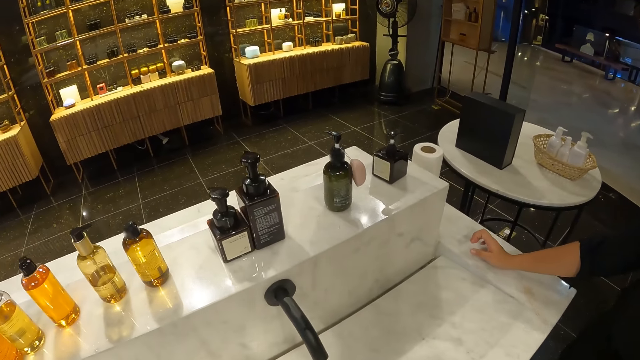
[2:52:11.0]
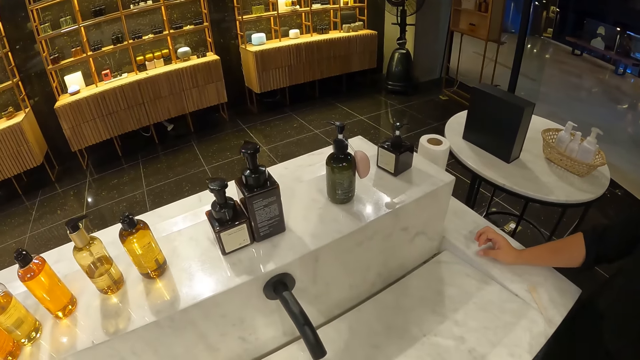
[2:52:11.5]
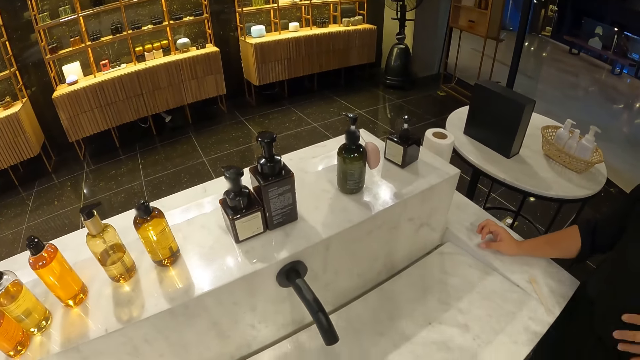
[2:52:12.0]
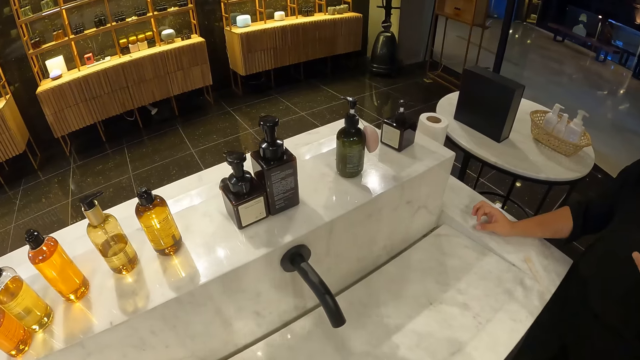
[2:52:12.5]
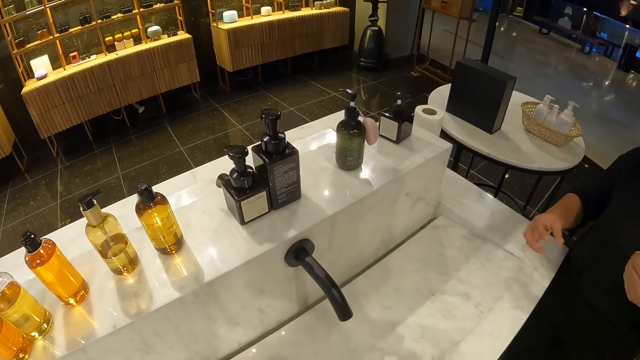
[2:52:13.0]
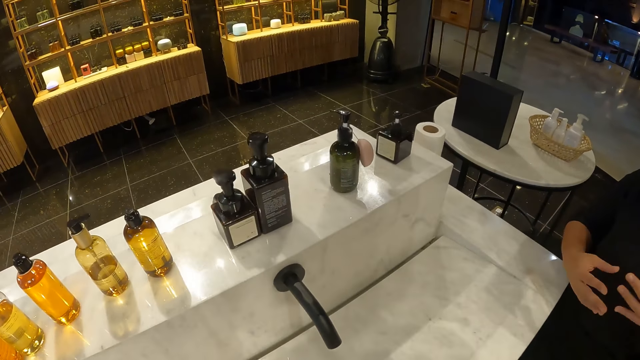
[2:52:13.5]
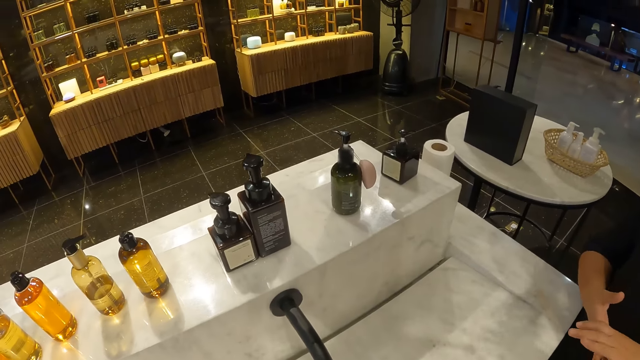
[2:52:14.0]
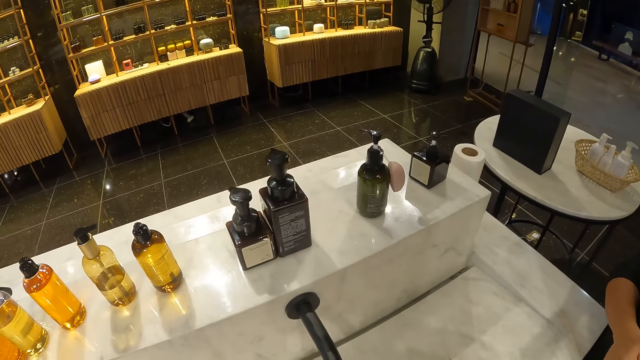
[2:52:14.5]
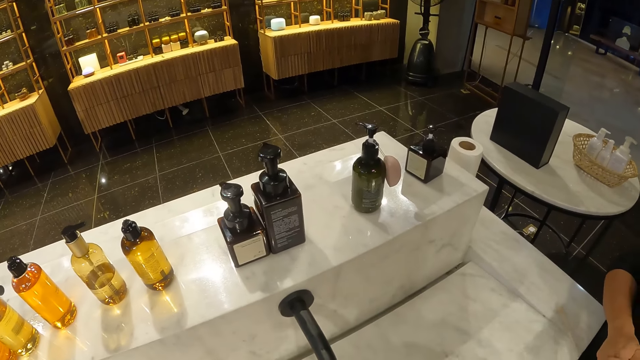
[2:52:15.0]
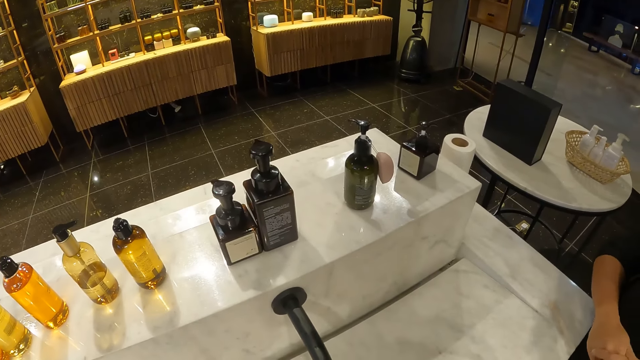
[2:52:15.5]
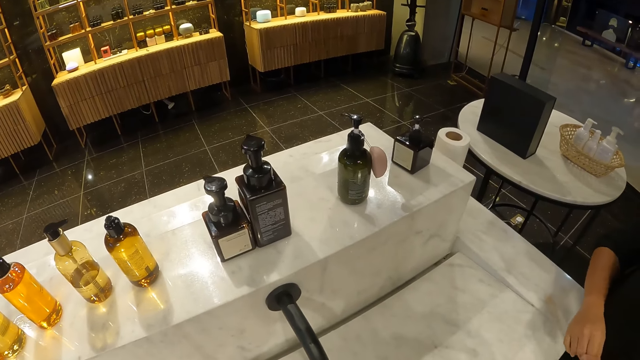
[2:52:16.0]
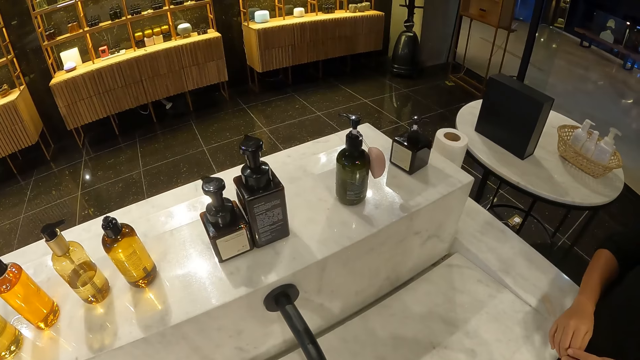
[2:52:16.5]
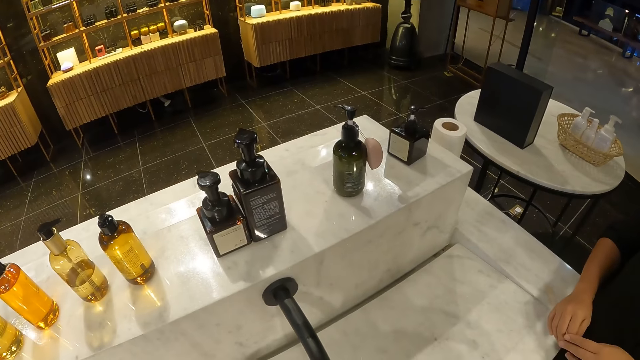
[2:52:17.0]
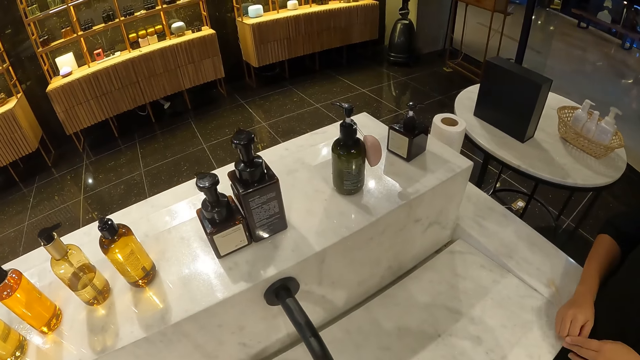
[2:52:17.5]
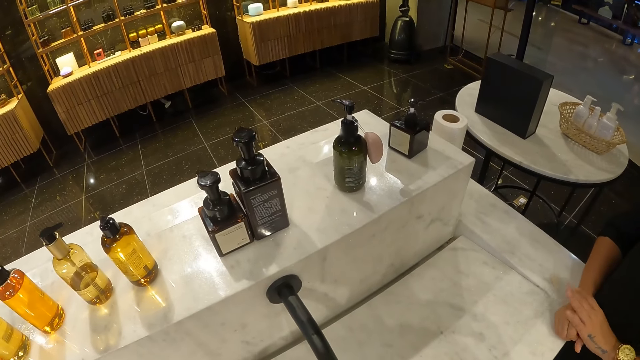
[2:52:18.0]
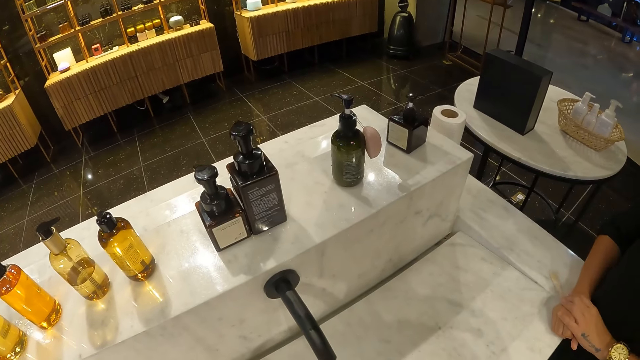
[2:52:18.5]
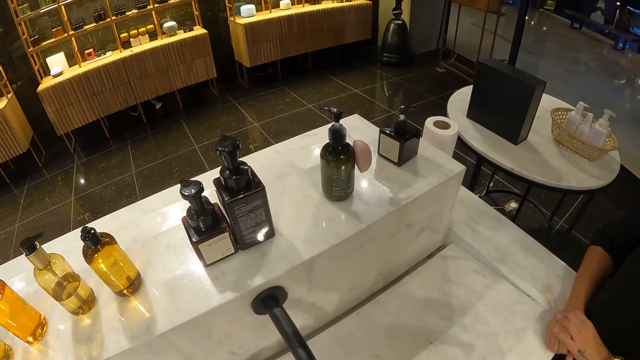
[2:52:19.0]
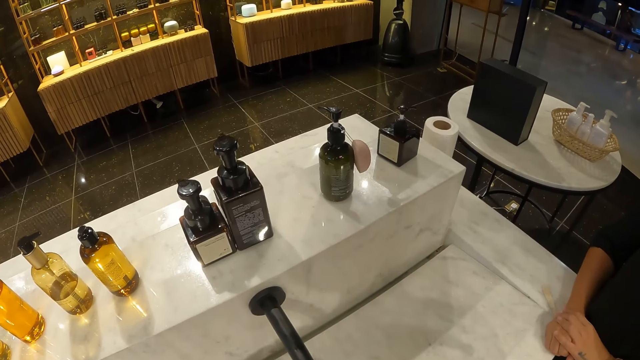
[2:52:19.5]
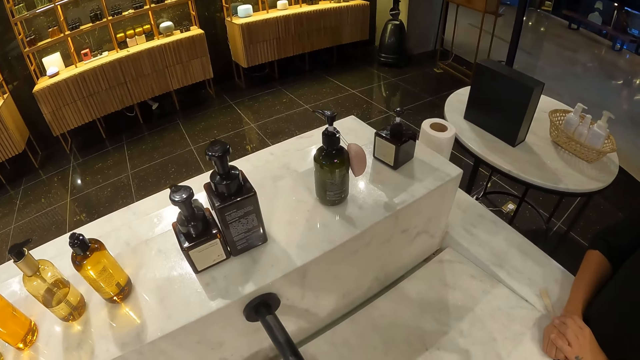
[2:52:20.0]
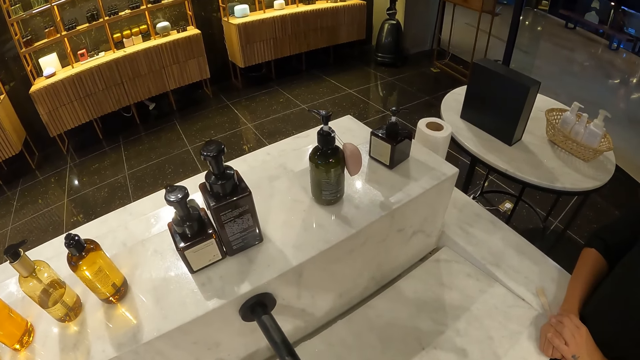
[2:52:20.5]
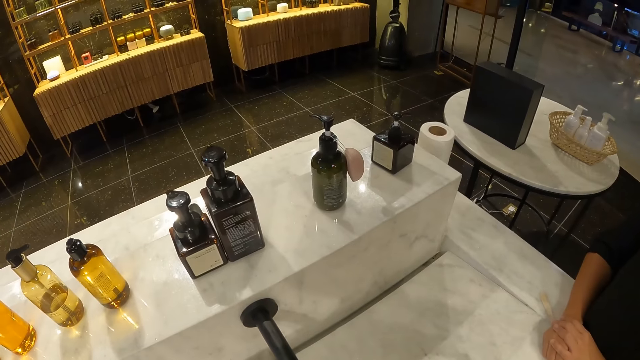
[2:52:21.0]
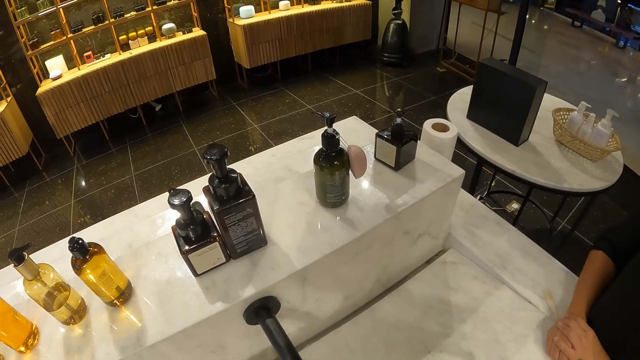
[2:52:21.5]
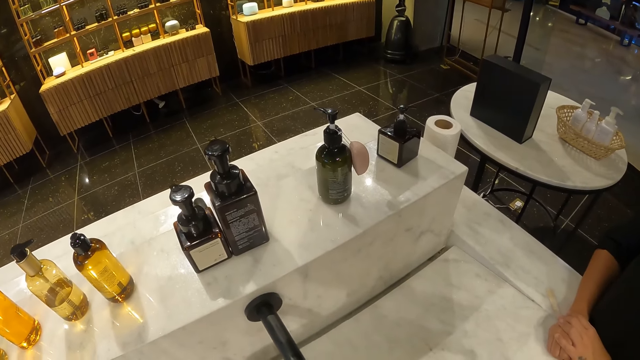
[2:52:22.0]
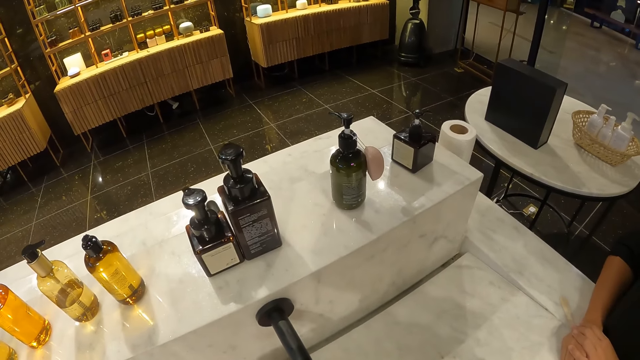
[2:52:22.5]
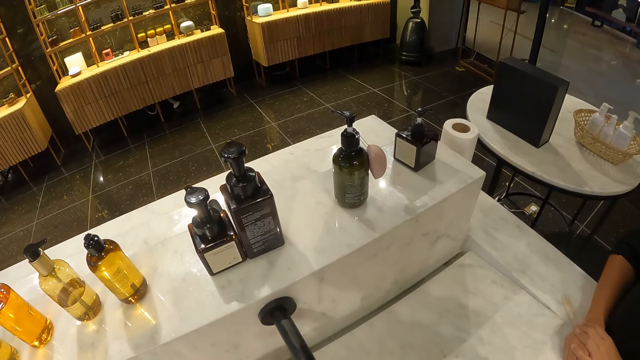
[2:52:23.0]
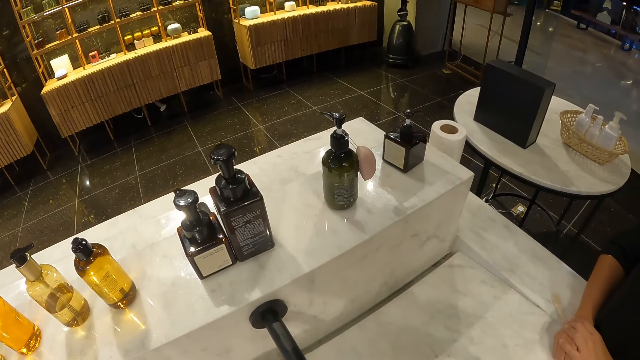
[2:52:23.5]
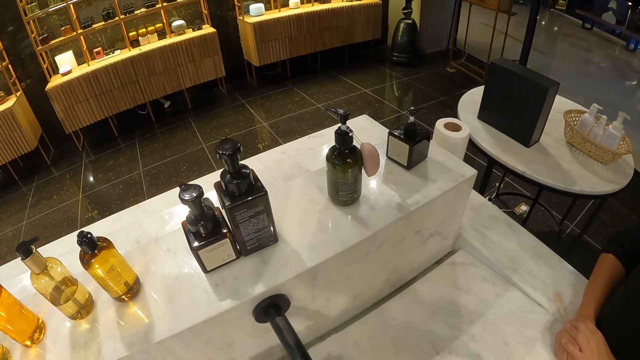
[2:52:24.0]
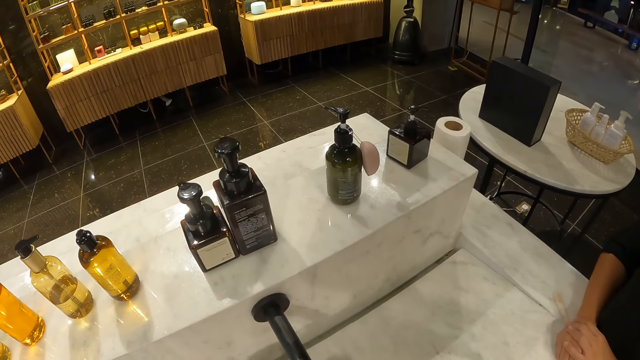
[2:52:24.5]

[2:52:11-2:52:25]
The woman moves aside. She demonstrates with both hands. The camera wearer looks around.

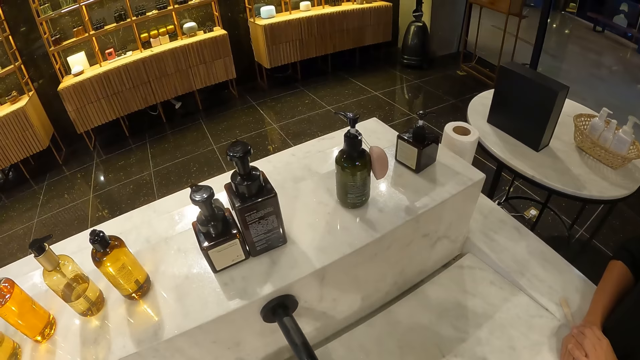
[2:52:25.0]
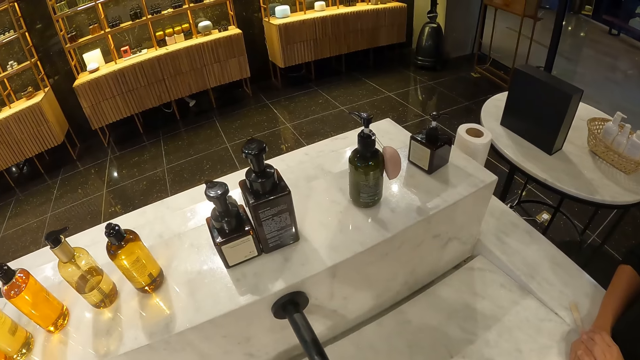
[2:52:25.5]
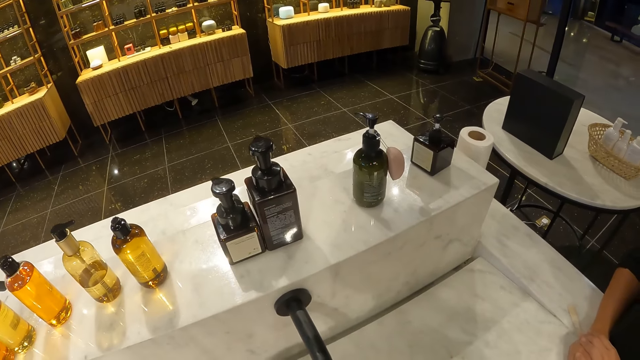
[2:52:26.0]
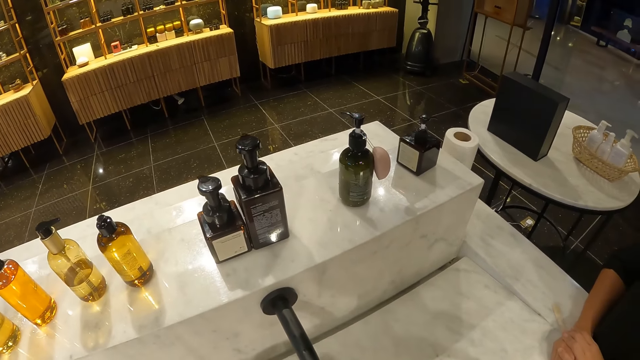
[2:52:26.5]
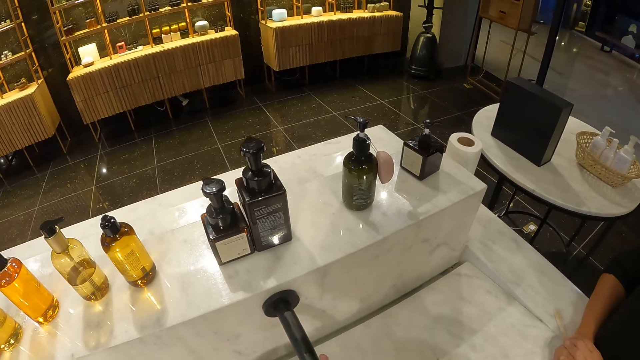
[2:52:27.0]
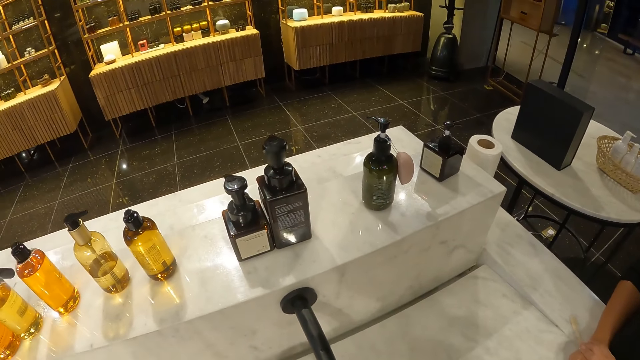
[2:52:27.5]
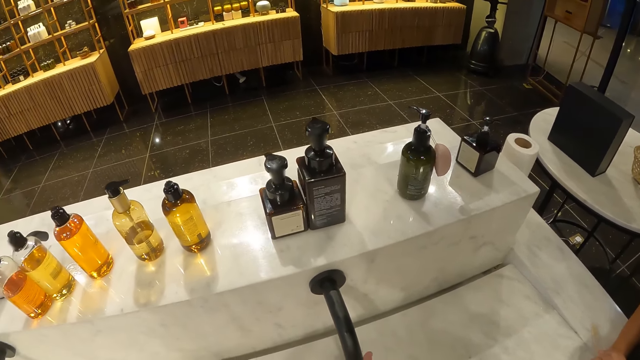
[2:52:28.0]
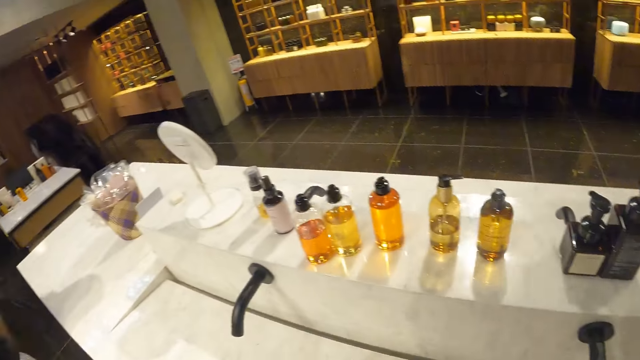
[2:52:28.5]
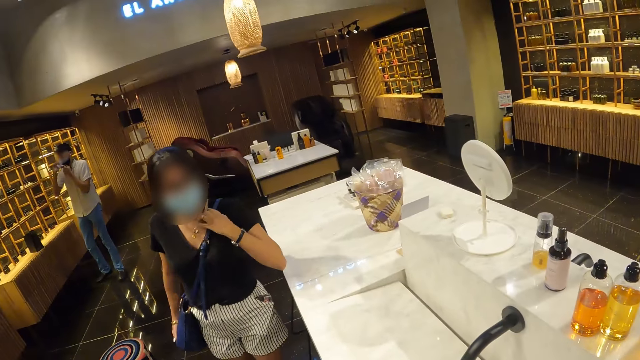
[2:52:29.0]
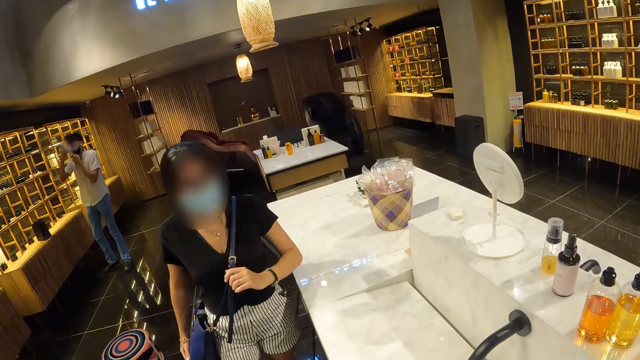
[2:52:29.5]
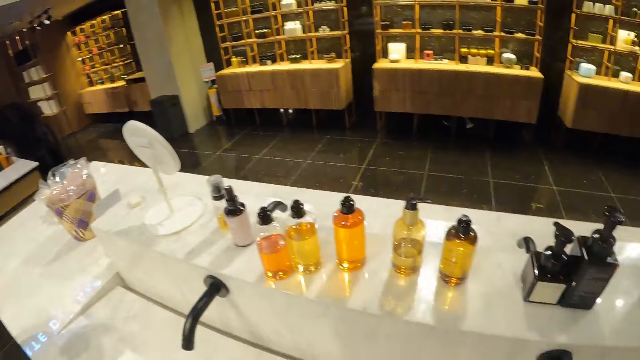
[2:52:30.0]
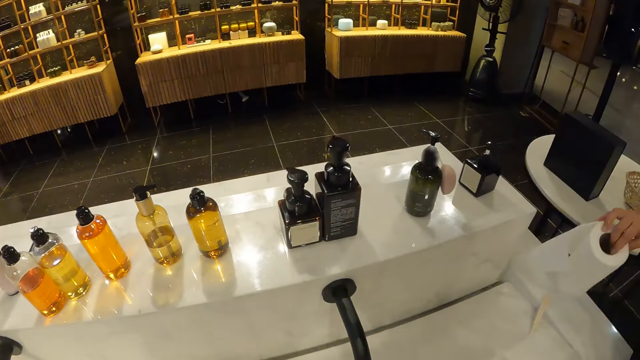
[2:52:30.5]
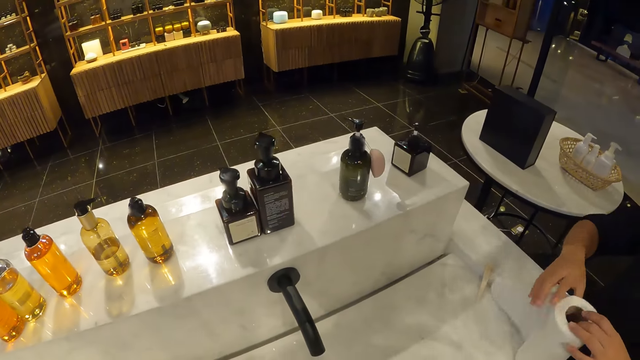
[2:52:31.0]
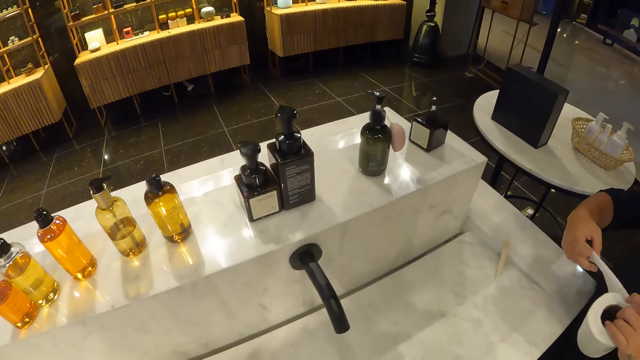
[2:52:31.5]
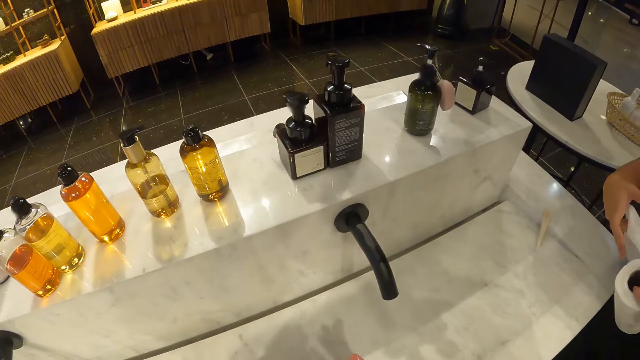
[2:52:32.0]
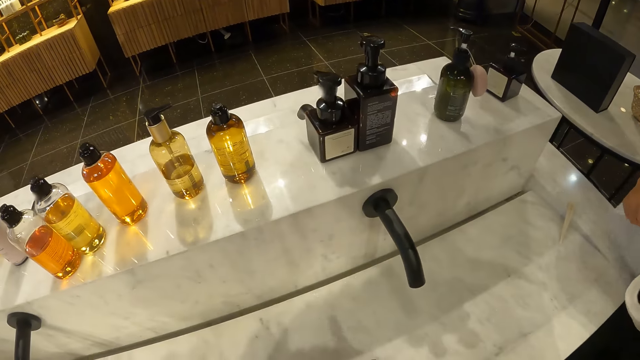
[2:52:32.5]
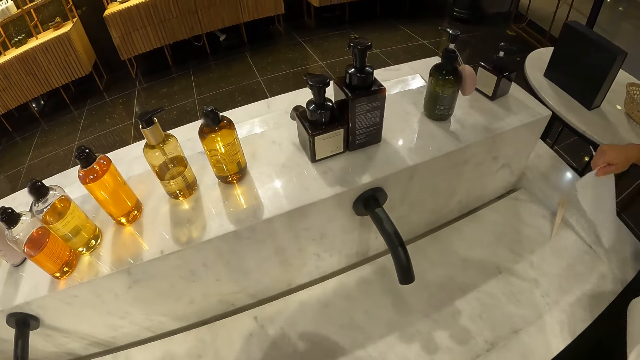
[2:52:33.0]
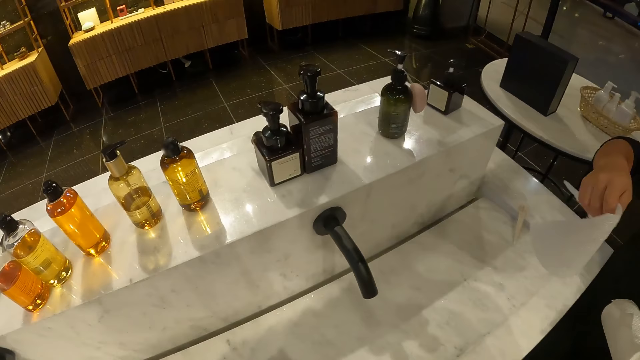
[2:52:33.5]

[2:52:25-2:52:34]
Another woman adjusts the handle of a purse with her left hand. The first woman picks up a roll of paper towel from the slab with her right hand. She passes the roll of paper towel from her right hand to her left hand. She cuts paper towel from the roll of paper towel in her left hand with her right hand.
